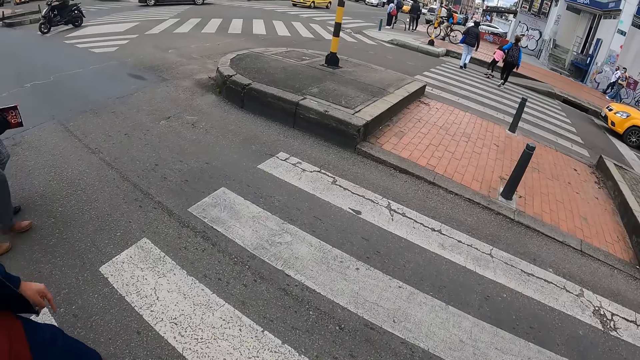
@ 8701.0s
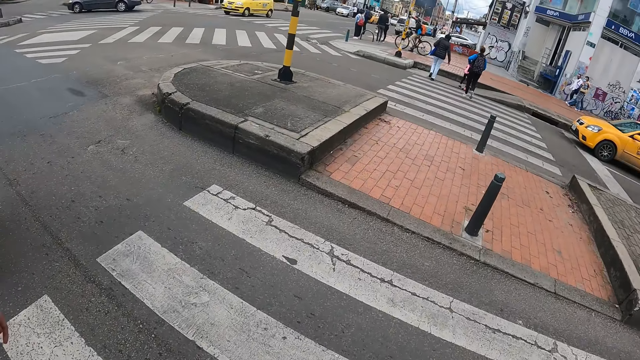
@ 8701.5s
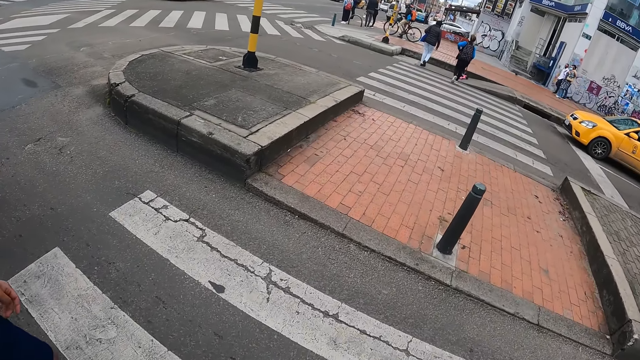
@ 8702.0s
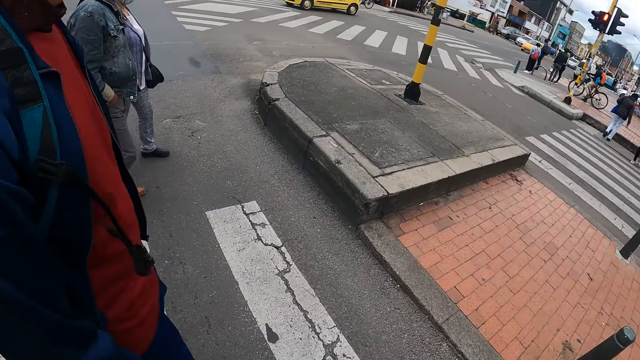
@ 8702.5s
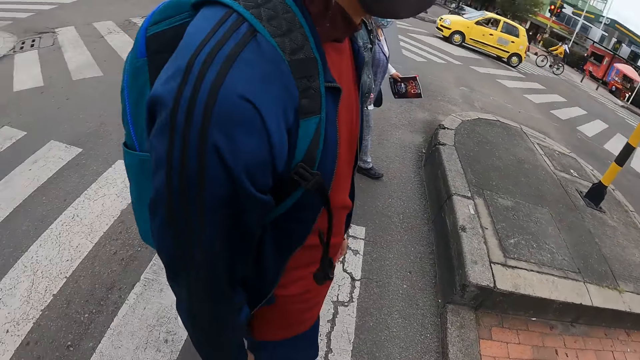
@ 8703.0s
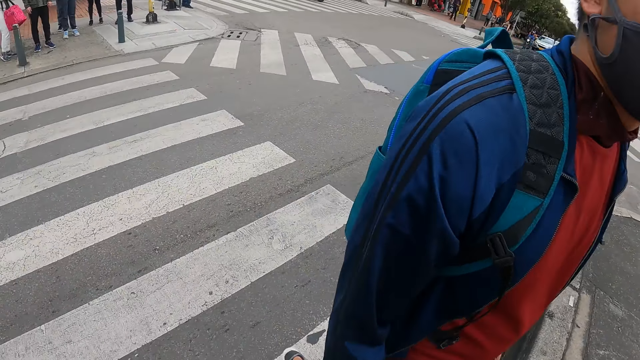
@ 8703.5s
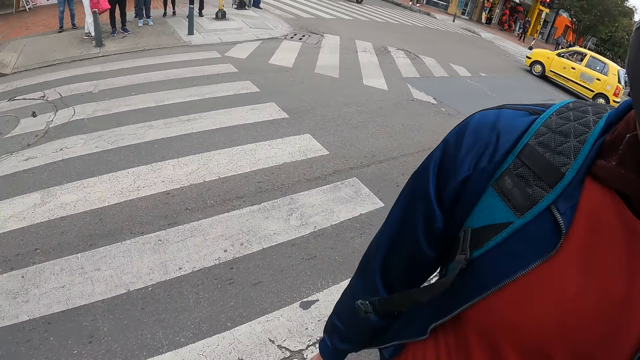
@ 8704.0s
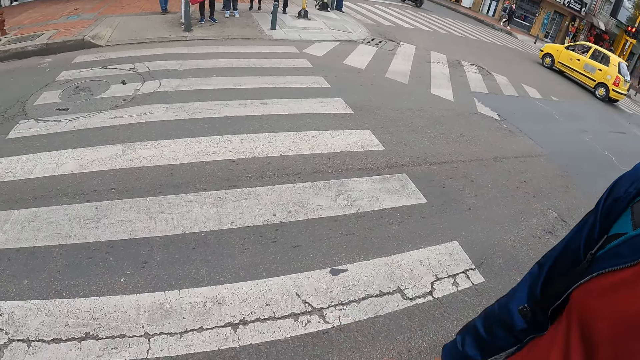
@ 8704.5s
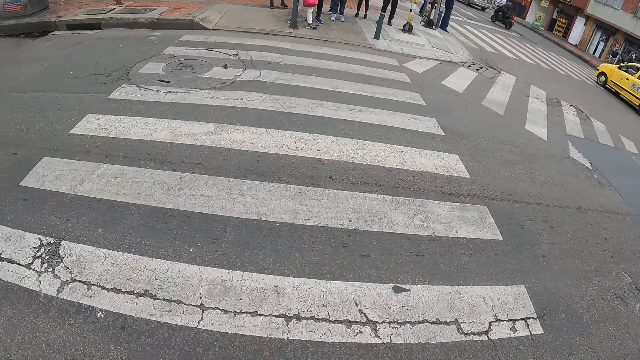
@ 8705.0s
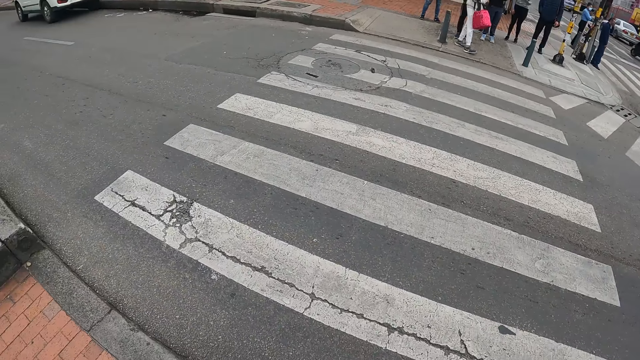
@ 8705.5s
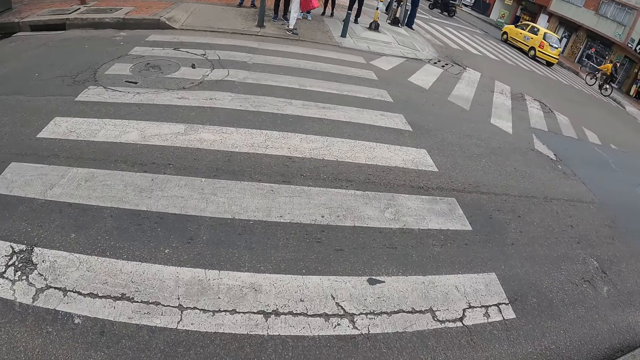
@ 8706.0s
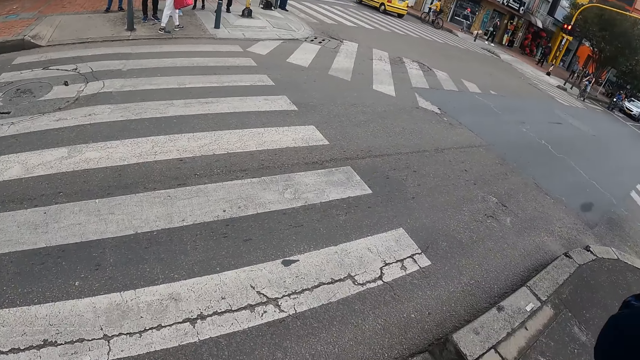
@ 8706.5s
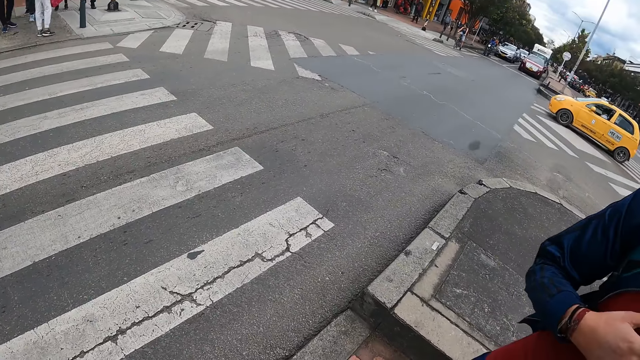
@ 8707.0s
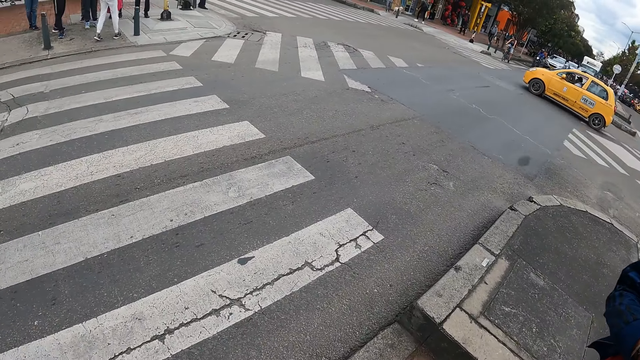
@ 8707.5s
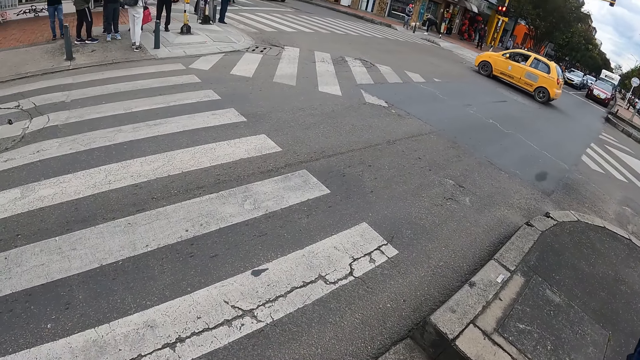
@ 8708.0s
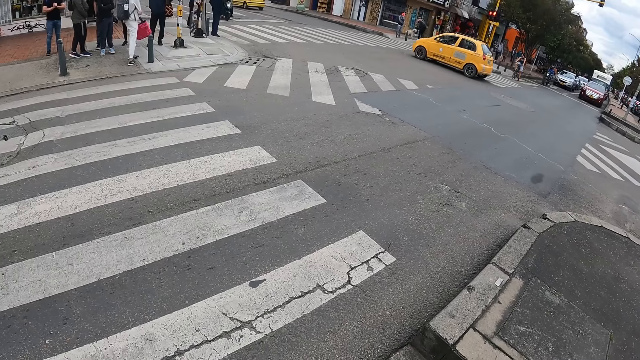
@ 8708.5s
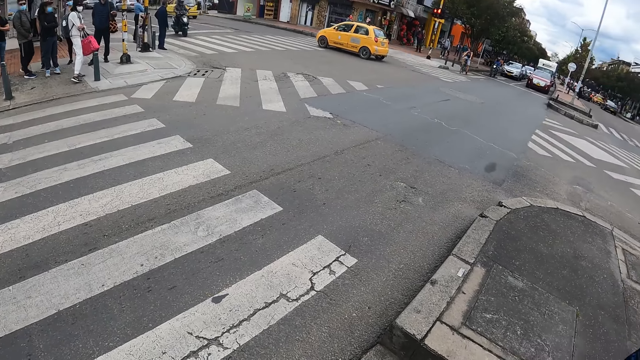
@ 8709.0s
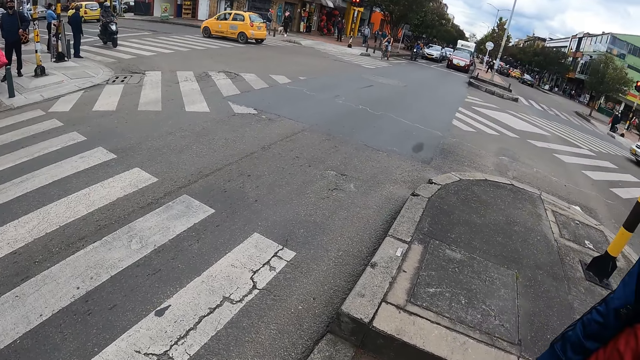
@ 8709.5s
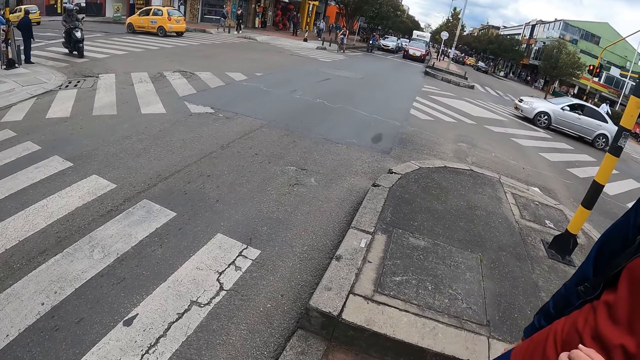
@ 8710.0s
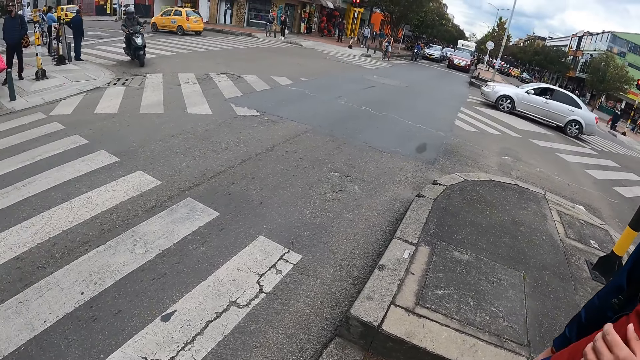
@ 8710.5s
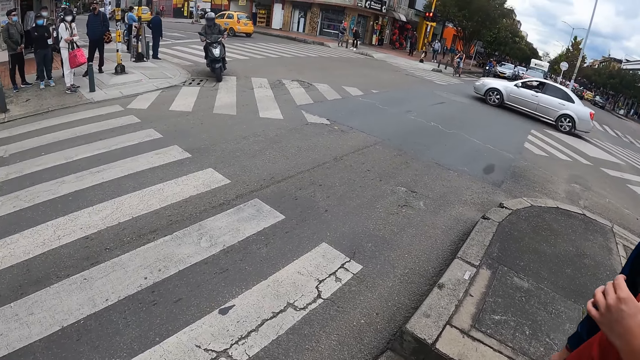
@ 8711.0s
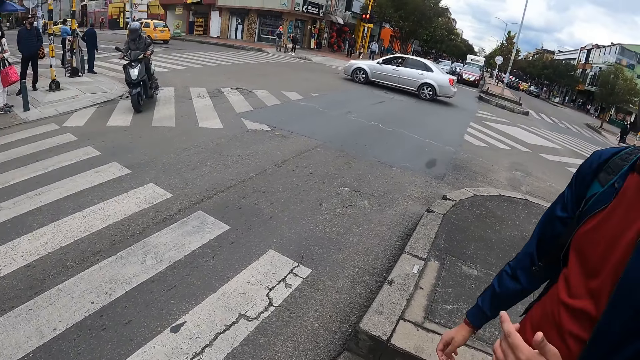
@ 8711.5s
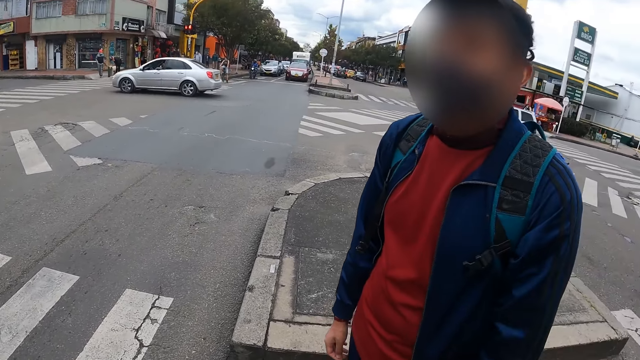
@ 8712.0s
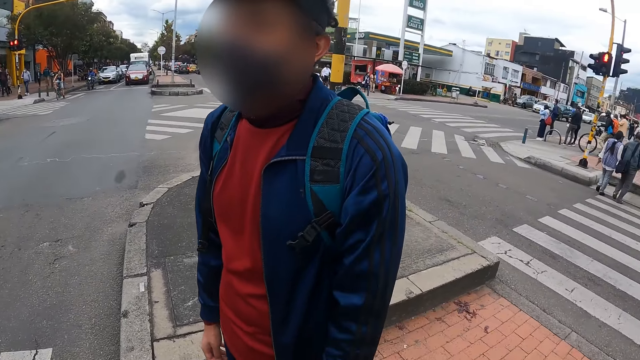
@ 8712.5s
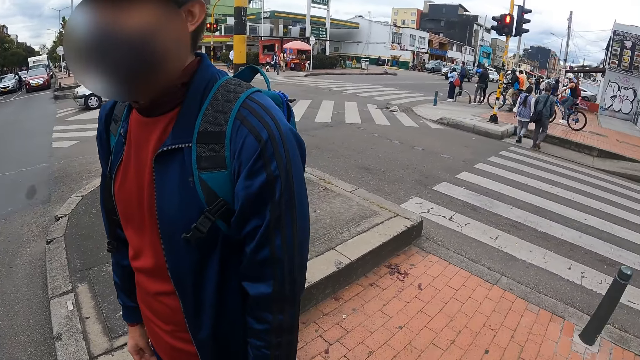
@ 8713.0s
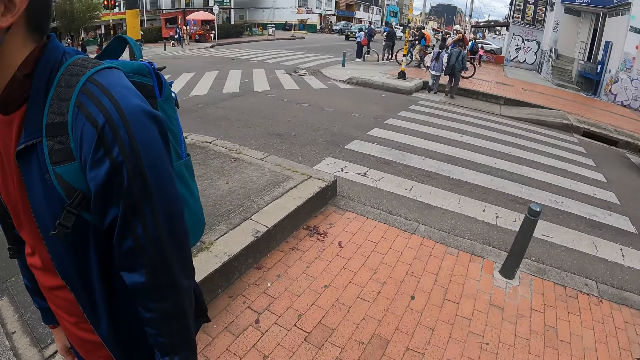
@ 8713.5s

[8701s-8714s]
The camera wearer interacts with the man.

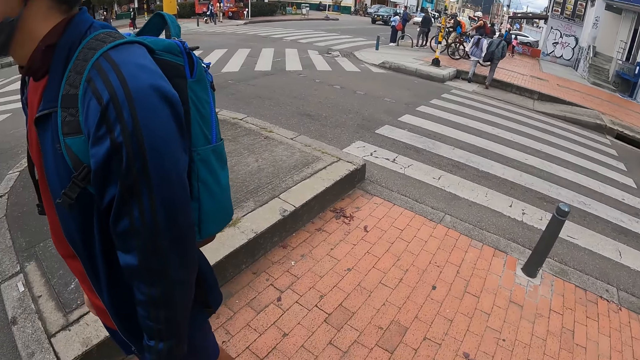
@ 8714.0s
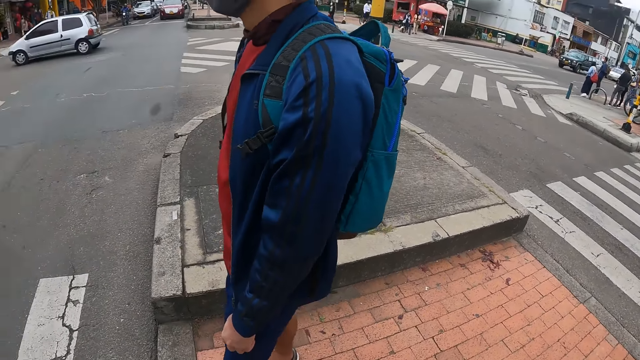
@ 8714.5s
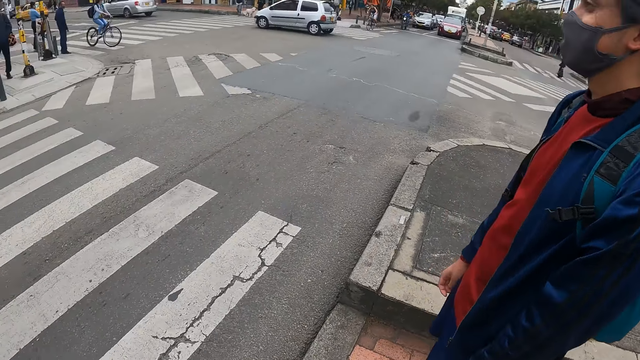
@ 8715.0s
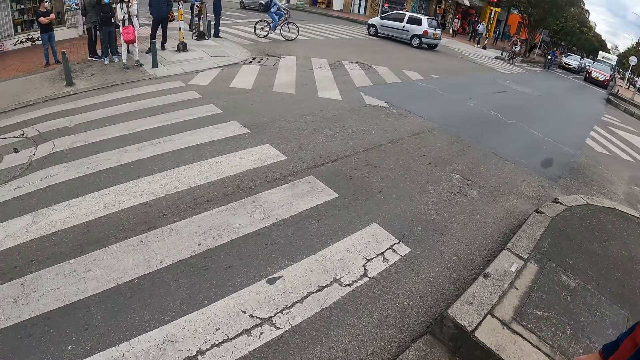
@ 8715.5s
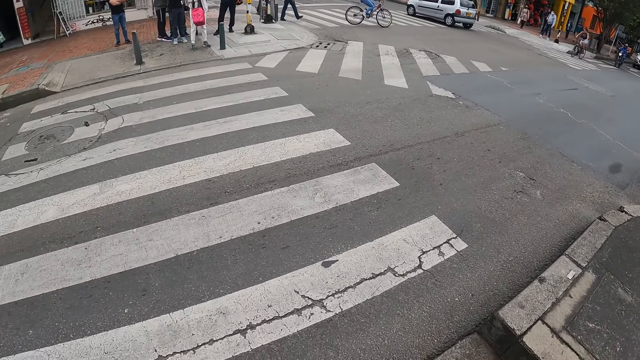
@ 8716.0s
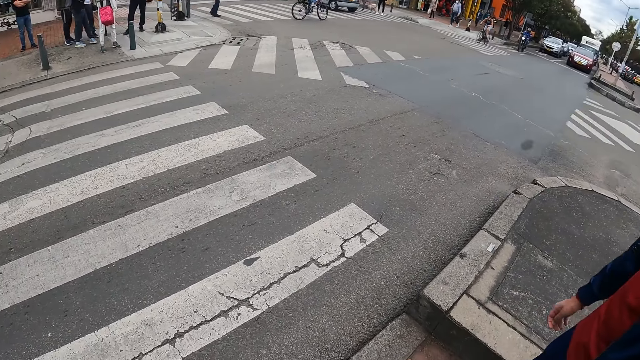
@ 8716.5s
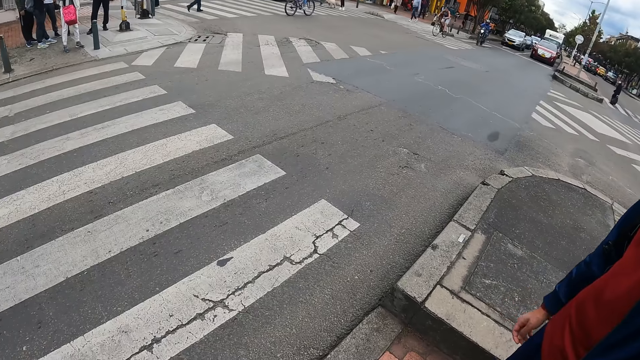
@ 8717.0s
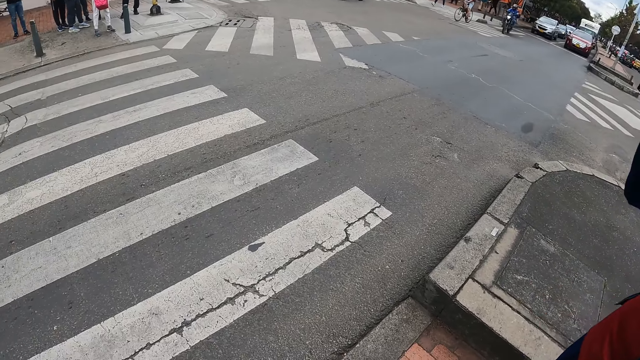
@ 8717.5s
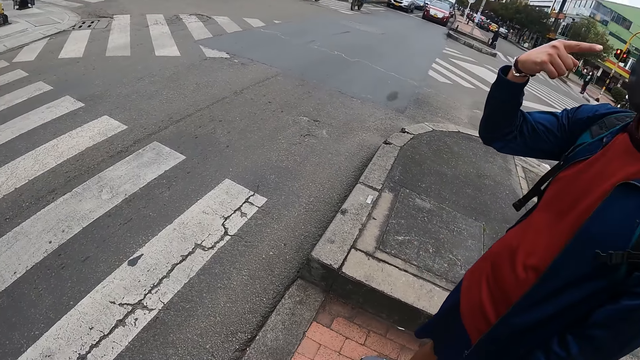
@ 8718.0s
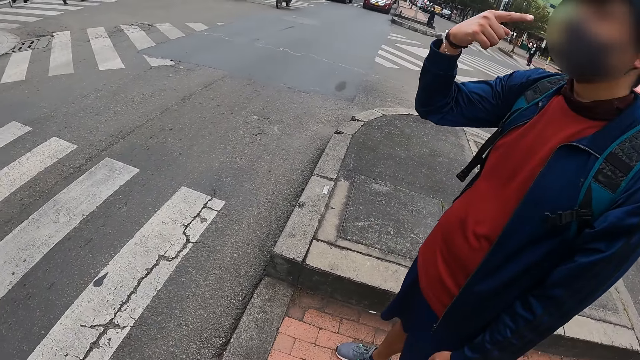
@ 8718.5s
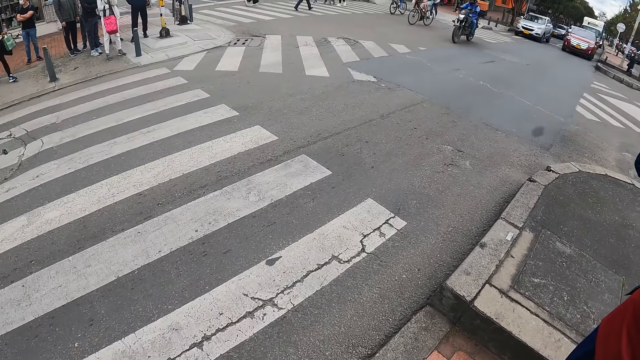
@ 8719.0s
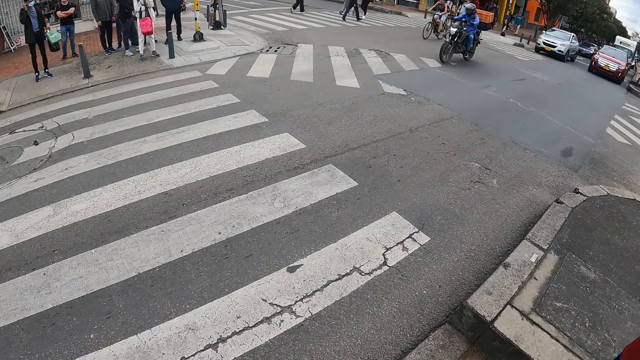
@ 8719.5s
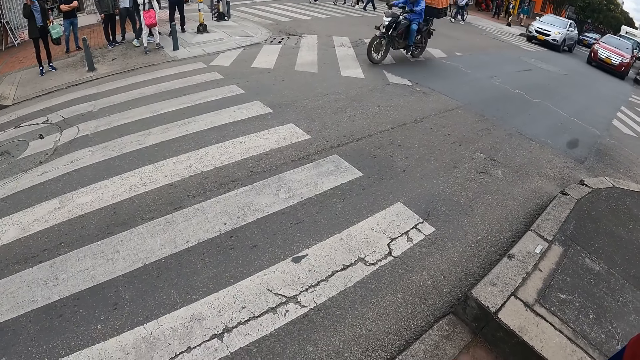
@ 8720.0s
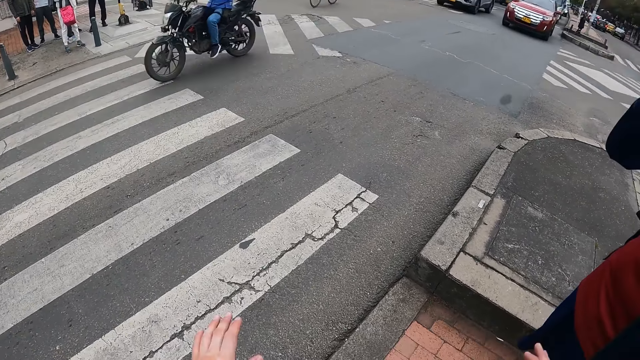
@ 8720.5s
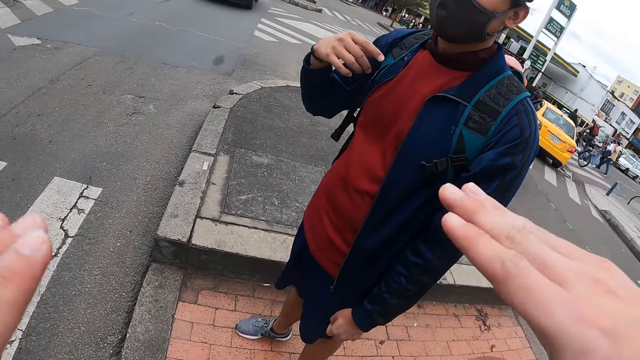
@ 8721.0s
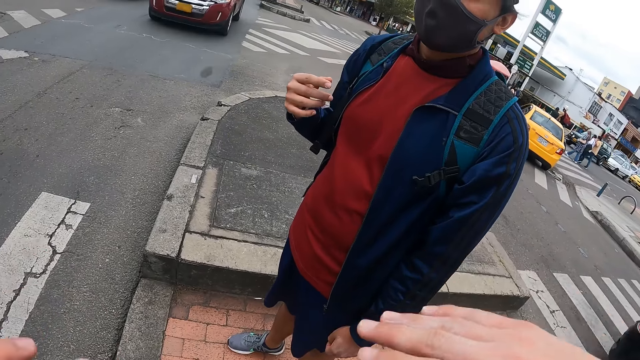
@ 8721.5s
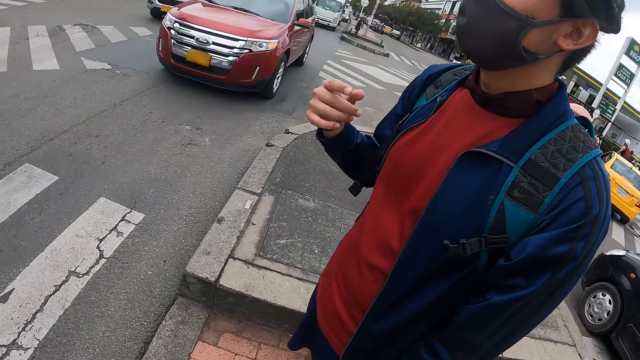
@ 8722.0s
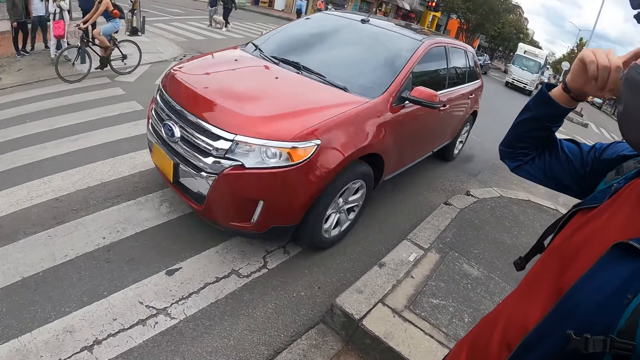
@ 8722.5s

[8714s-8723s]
The camera wearer does gestures to a man.
